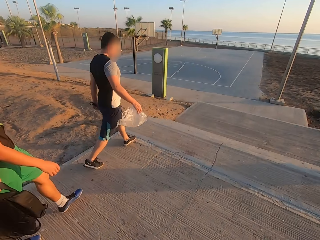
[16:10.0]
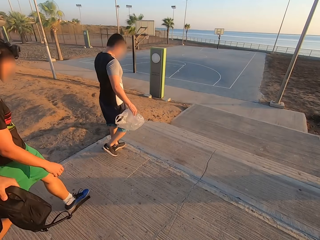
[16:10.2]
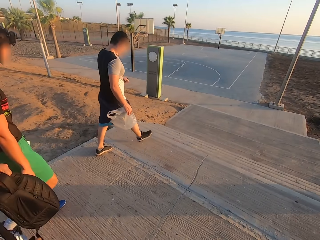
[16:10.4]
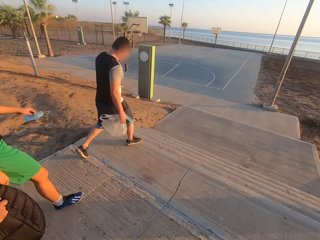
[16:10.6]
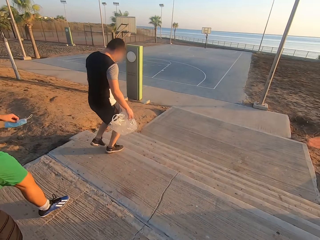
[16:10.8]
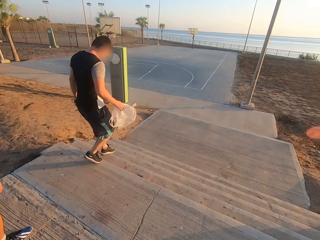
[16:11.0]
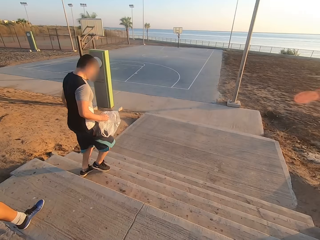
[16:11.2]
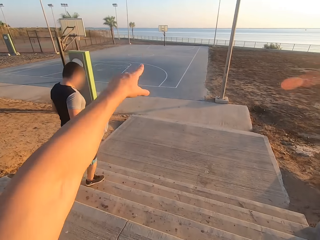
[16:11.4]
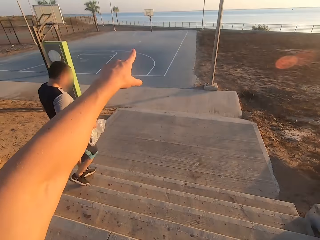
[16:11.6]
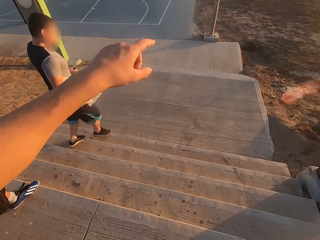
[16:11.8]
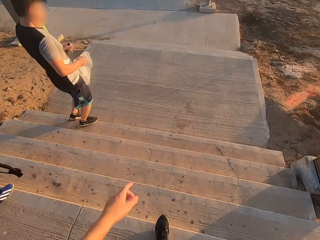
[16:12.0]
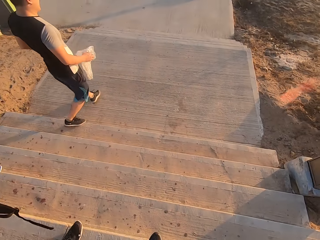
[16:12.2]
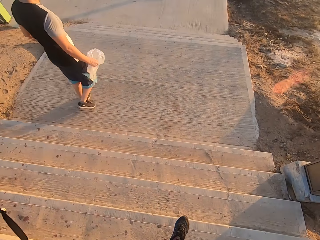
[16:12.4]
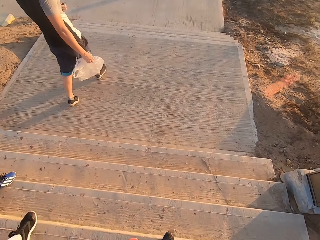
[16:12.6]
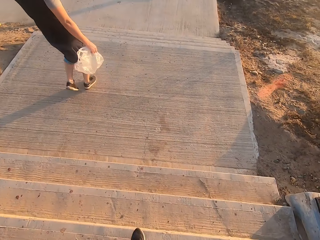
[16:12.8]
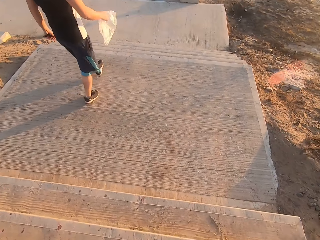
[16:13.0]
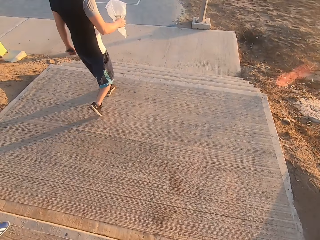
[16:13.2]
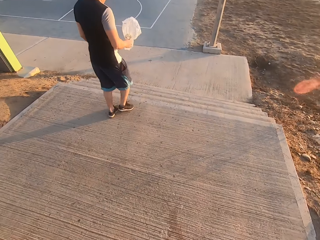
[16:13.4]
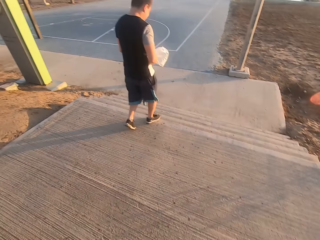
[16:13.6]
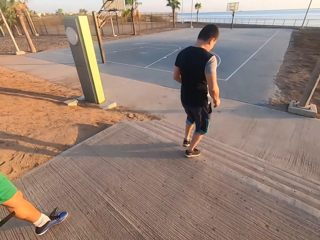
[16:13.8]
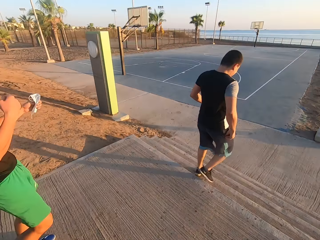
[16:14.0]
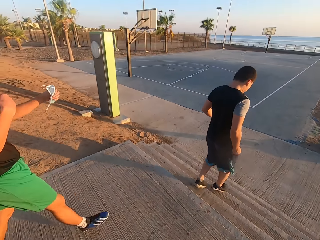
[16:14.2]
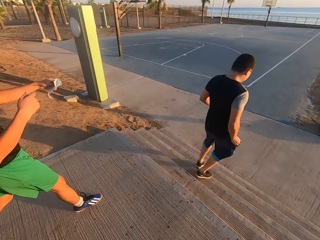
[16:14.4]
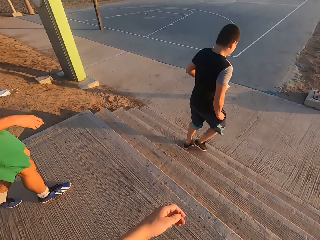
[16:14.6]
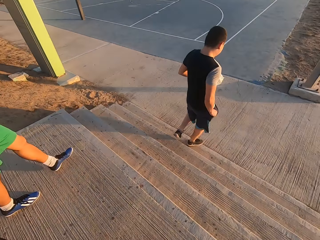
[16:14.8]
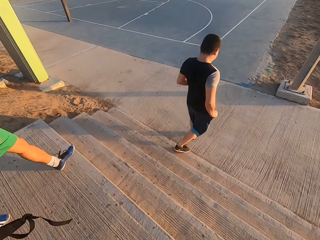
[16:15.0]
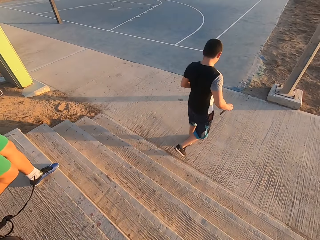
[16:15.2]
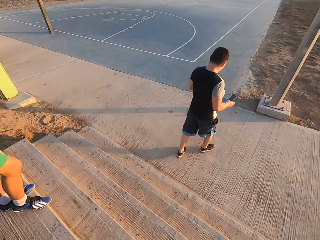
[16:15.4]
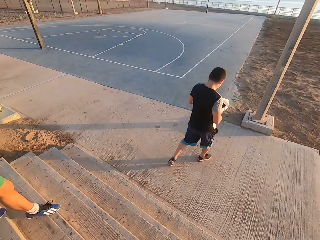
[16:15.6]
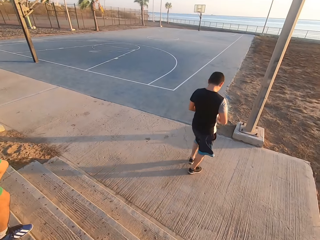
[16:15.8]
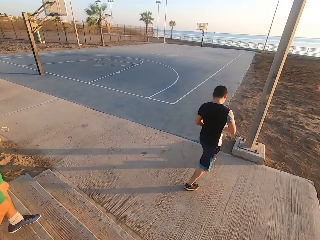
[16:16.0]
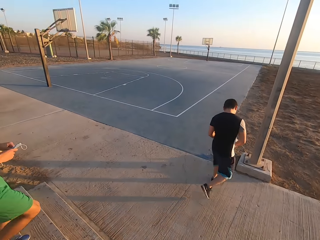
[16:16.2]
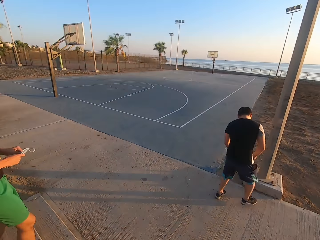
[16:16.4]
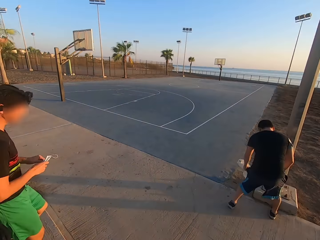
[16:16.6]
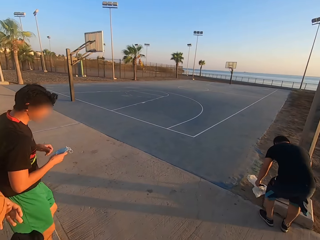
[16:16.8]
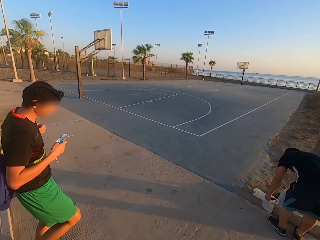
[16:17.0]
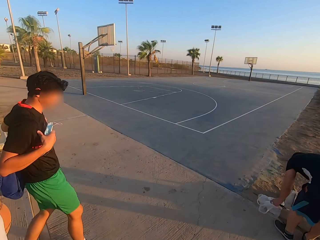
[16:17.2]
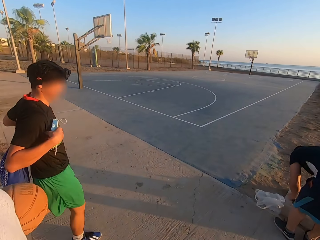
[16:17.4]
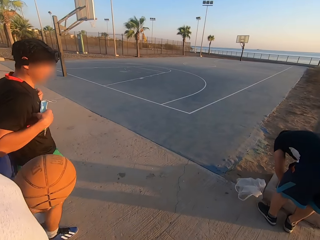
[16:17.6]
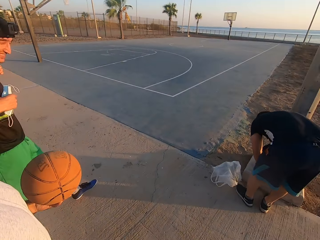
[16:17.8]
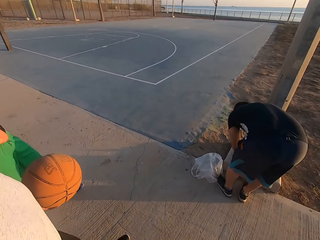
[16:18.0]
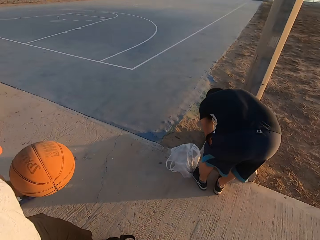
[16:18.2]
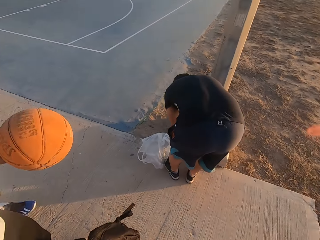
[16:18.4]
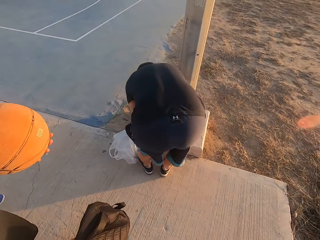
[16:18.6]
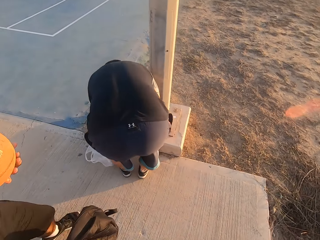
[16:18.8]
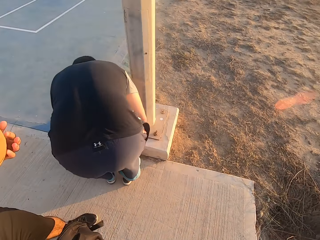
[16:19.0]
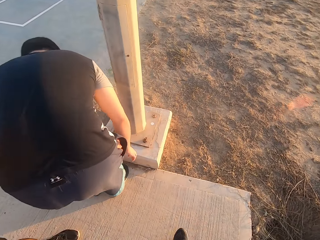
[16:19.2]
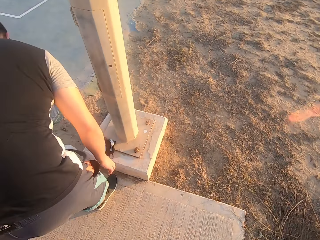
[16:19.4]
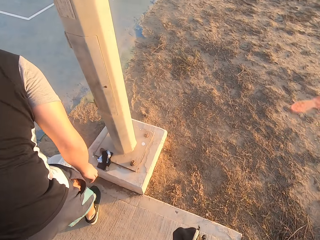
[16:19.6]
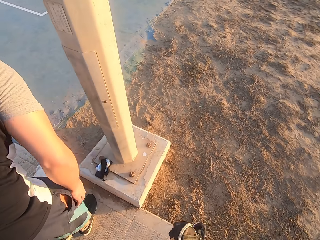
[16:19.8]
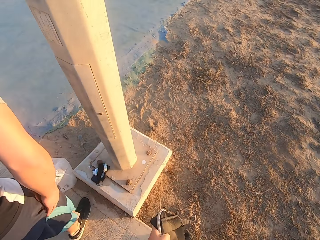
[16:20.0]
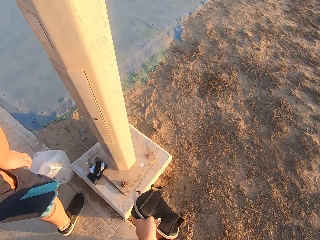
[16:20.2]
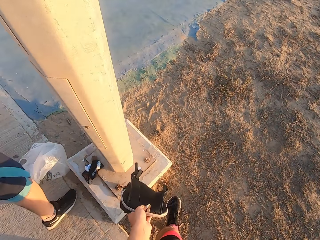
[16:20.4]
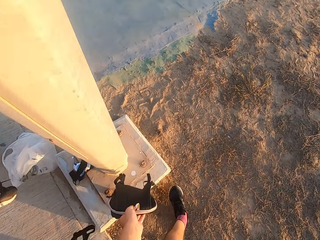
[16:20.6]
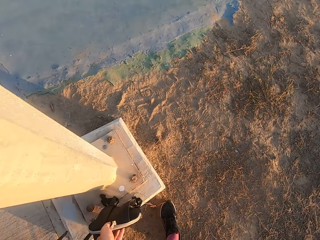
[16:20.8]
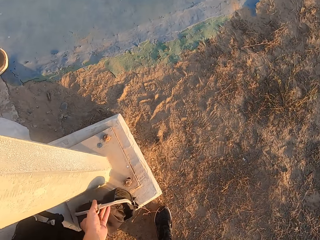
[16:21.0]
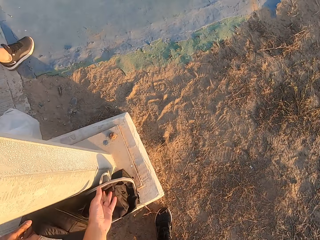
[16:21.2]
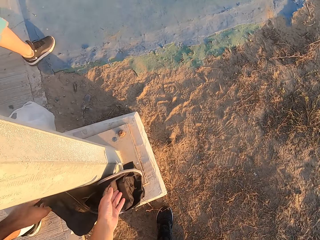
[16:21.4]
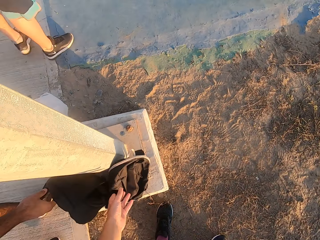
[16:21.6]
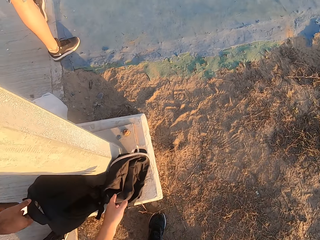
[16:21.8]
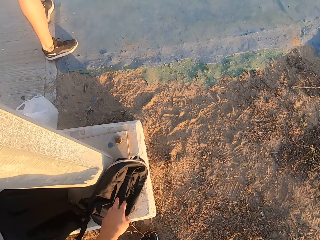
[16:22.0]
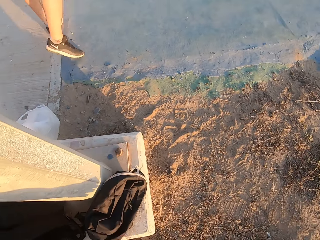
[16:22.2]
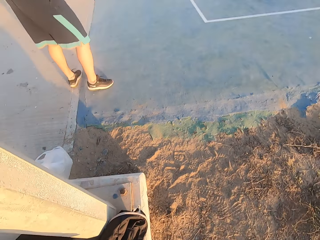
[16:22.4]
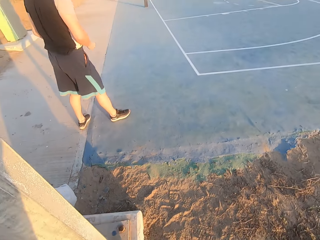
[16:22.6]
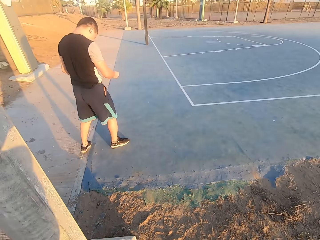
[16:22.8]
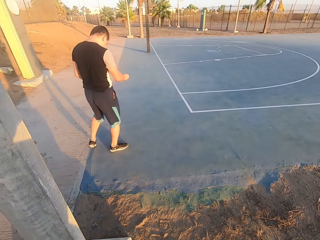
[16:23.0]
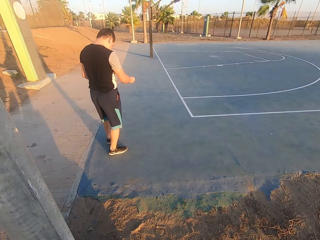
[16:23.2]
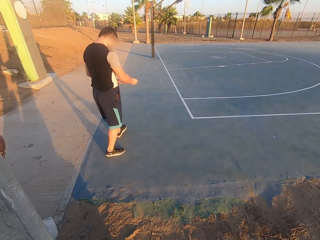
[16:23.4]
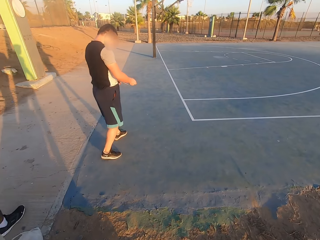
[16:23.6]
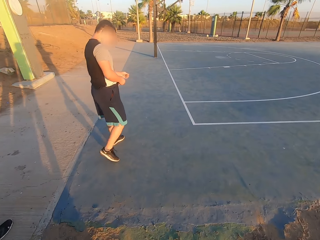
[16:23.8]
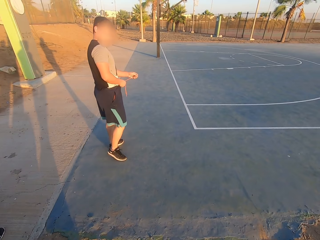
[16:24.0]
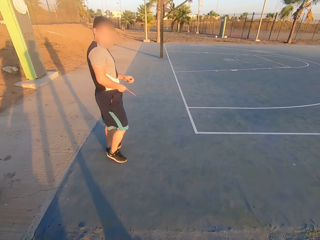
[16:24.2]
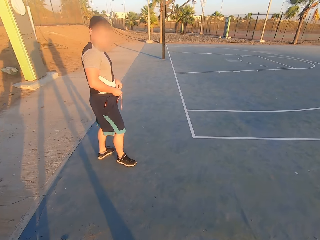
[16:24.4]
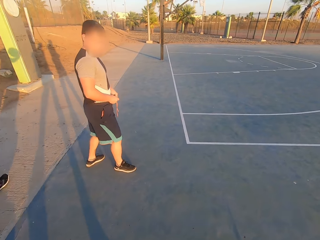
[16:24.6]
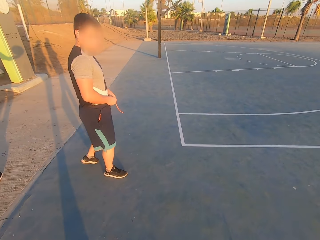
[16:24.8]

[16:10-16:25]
The camera wearer points and walks. A man puts his hand in his pocket and removes his phone. Another man points the paper bag down. The first man puts the phone down. The camera wearer puts his bag down. A third man puts the bag down. The first man ties his shorts. The camera wearer walks. The second man walks.

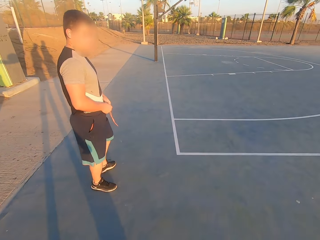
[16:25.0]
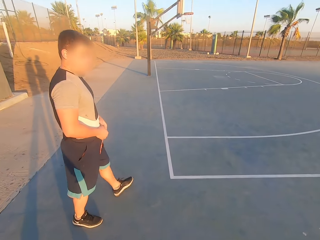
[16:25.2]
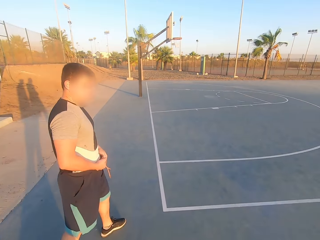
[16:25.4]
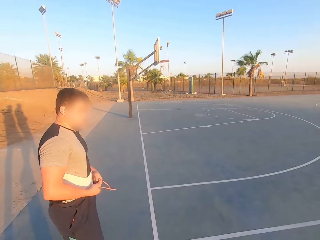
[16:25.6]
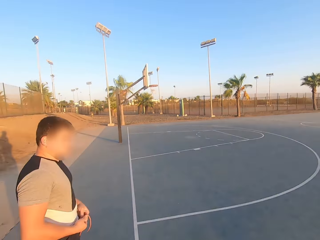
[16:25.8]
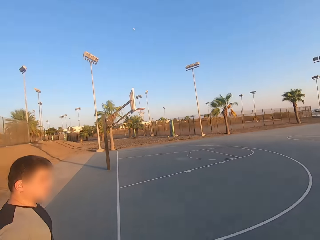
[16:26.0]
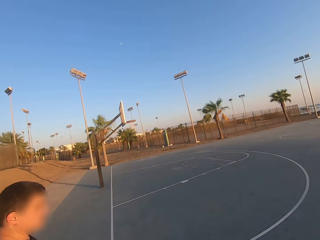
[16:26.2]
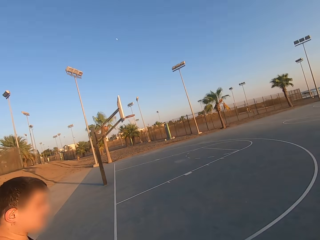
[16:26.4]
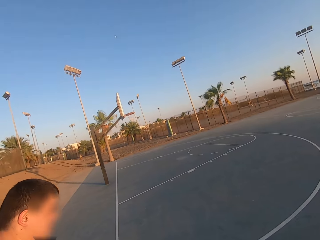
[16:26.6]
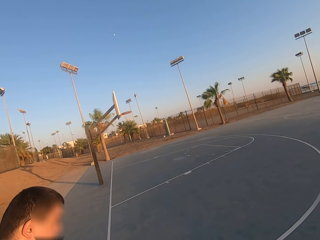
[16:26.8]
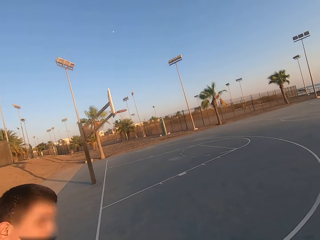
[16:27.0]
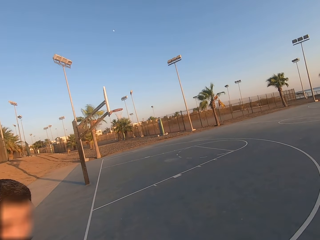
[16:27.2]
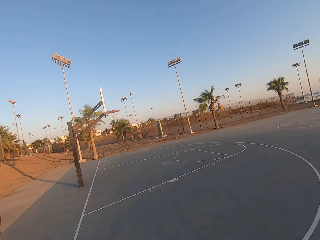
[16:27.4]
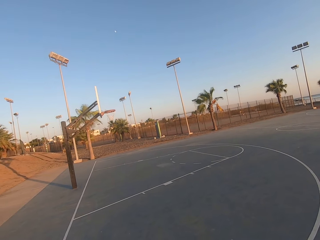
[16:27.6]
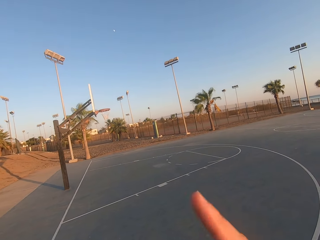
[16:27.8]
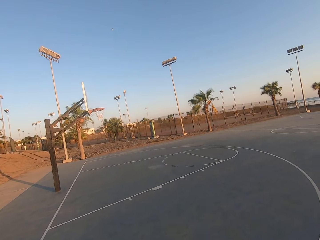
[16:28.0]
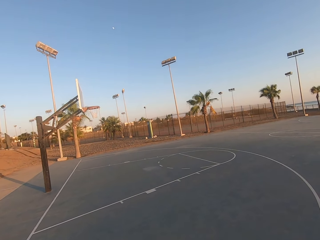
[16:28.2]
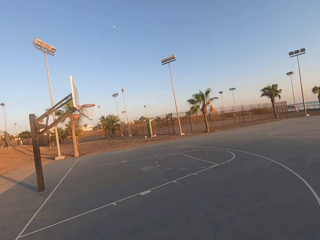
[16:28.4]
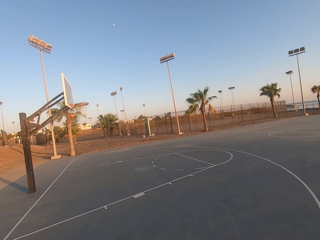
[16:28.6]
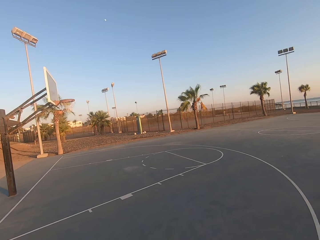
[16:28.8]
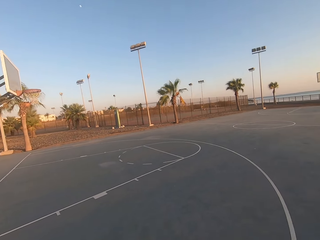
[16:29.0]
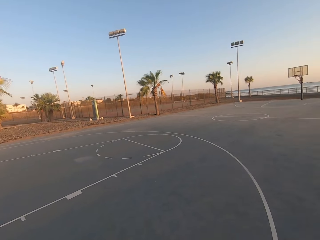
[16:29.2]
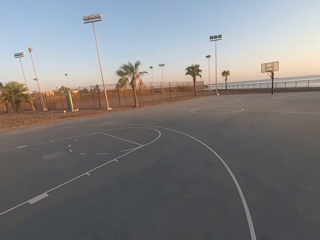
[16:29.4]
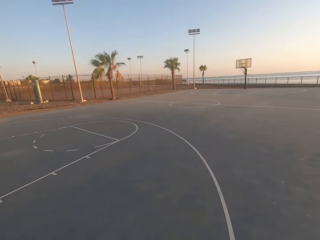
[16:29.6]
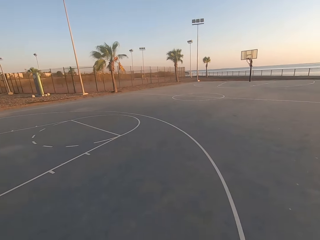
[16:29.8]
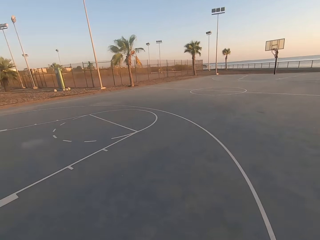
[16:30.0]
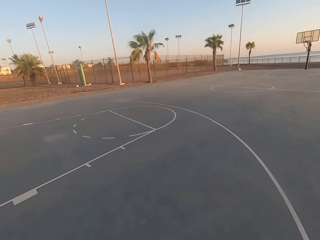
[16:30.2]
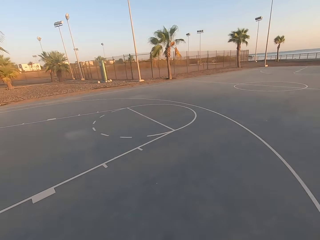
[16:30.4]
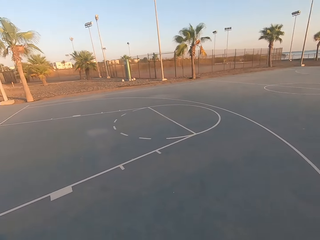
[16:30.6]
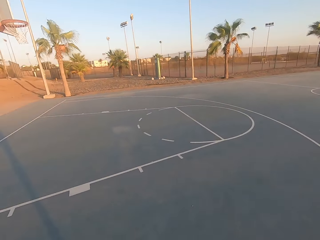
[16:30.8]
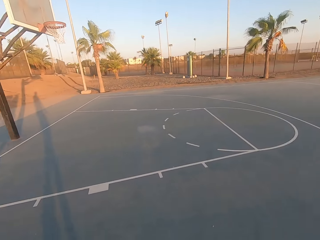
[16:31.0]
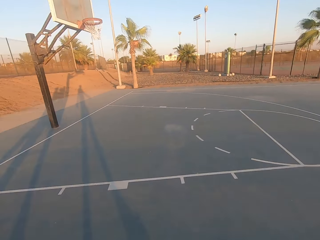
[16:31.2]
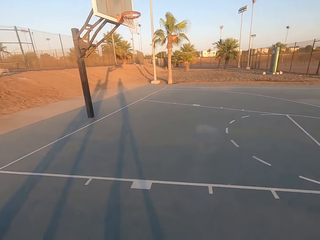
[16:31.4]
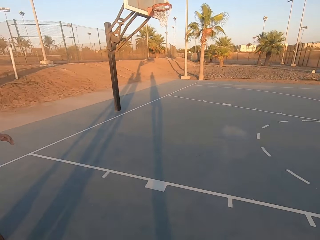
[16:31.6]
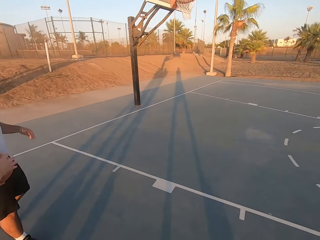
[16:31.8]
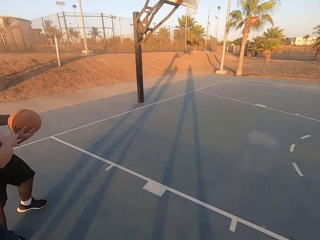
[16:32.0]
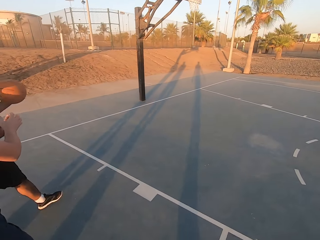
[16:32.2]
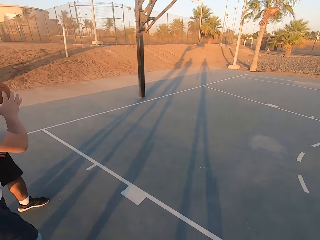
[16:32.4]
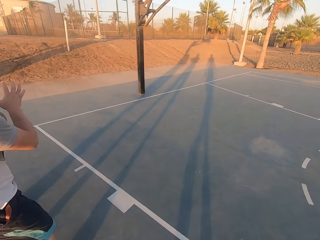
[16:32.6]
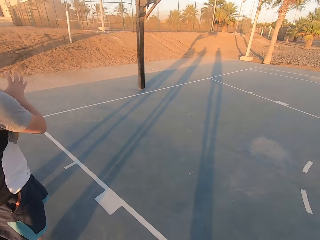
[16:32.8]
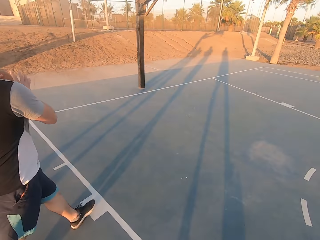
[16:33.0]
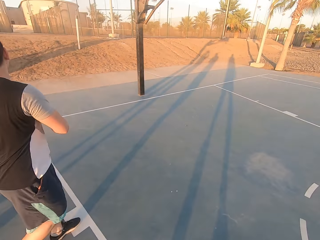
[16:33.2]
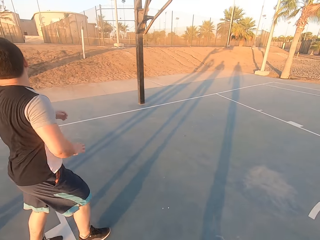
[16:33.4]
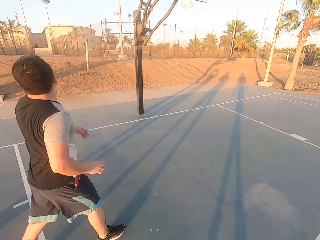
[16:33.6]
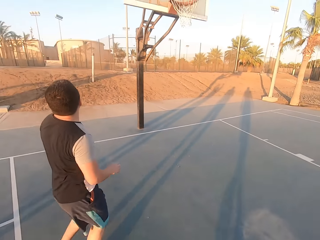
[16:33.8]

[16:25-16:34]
The camera wearer looks around. A man throws the ball.
